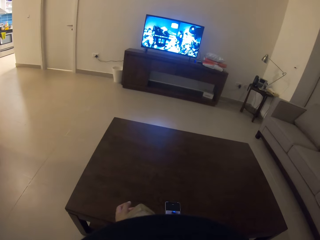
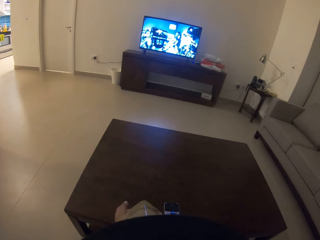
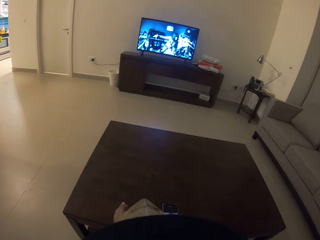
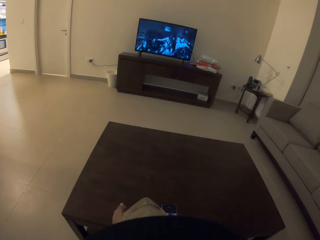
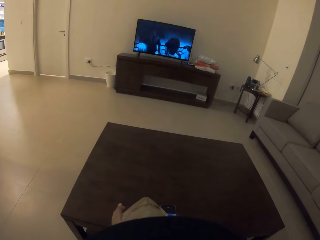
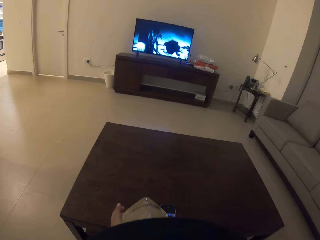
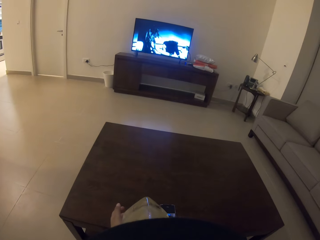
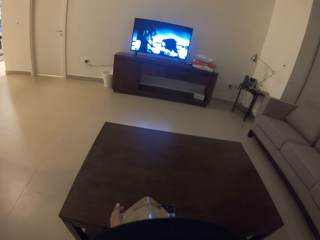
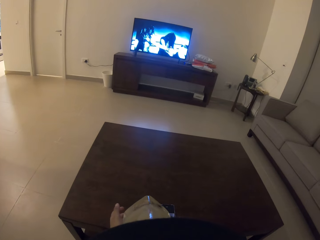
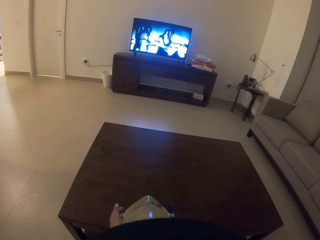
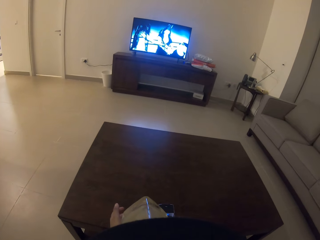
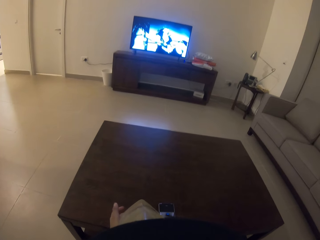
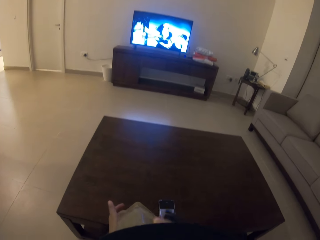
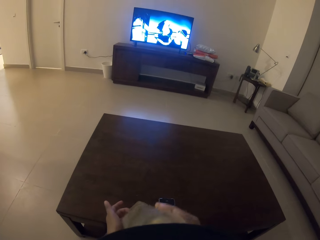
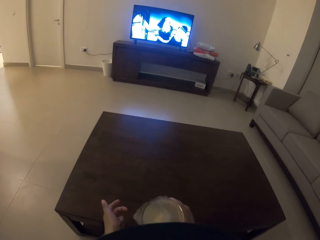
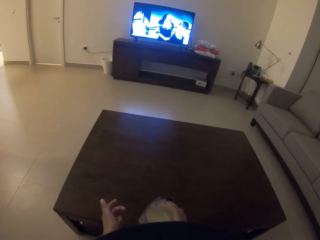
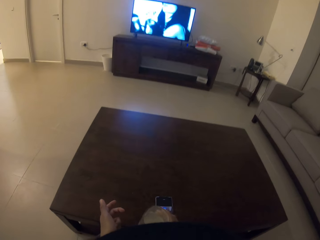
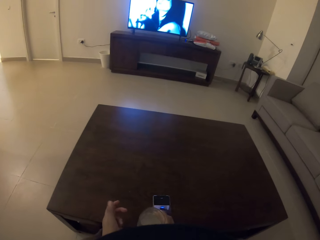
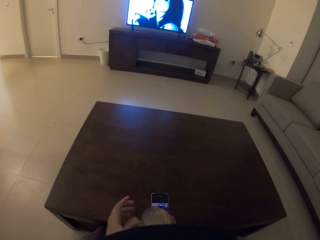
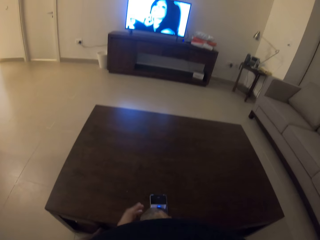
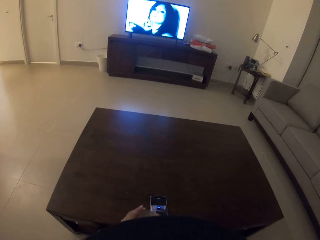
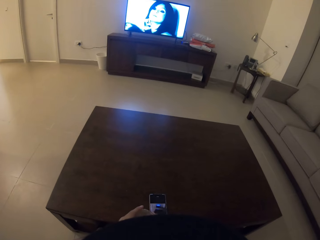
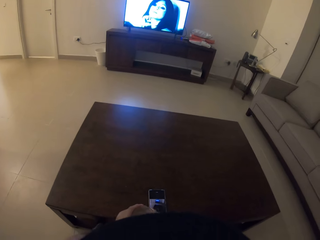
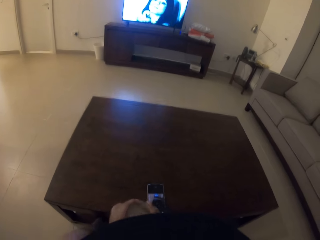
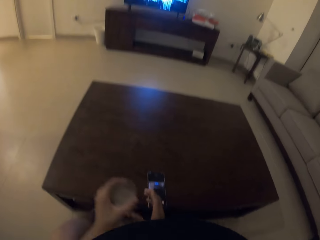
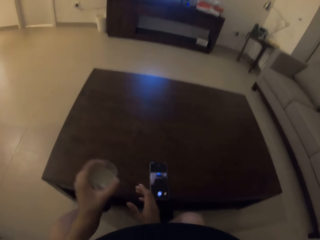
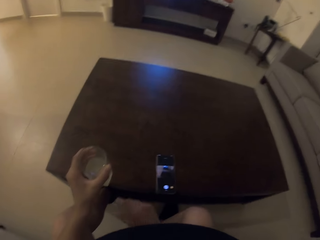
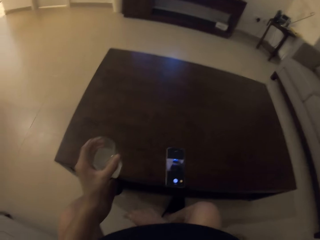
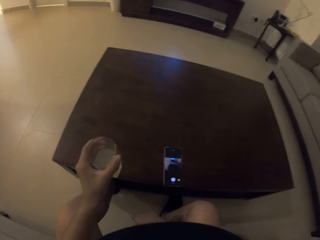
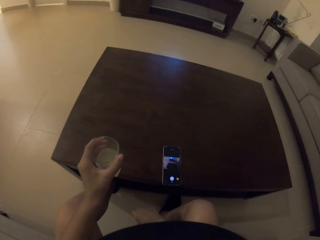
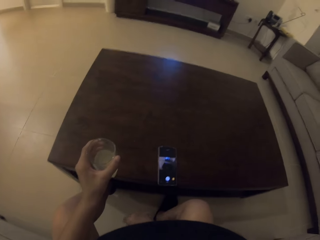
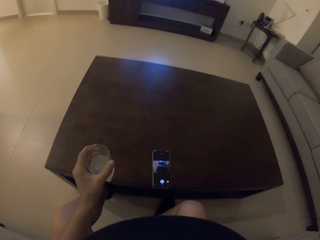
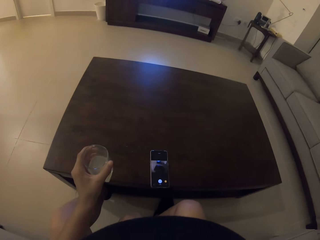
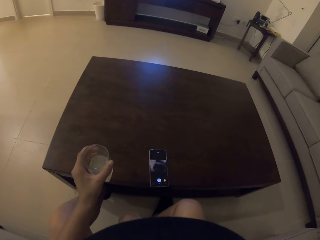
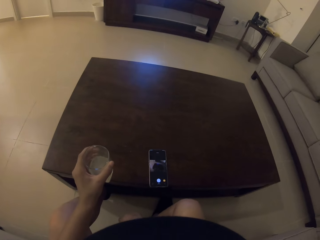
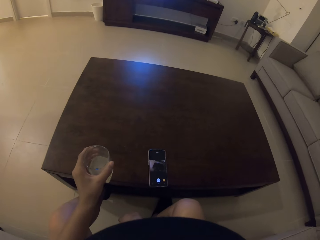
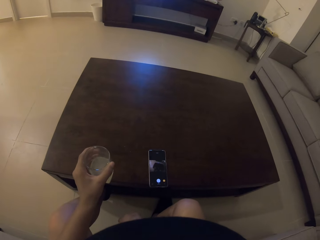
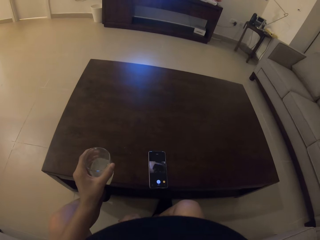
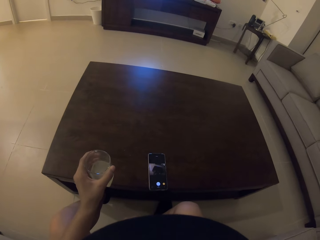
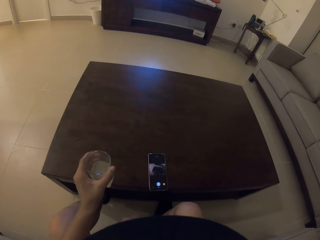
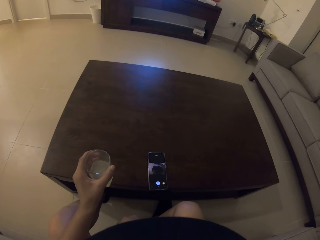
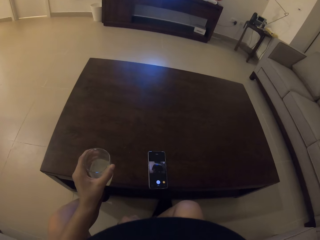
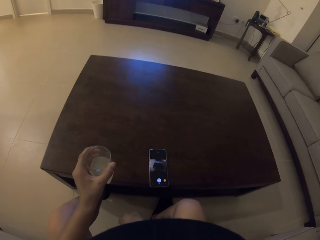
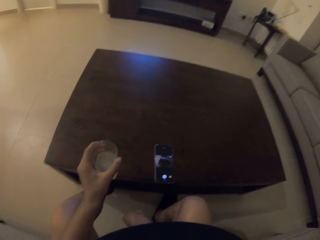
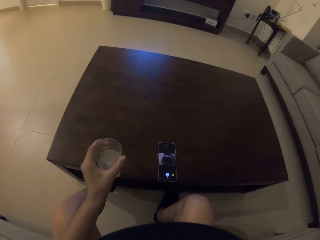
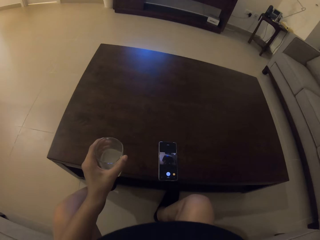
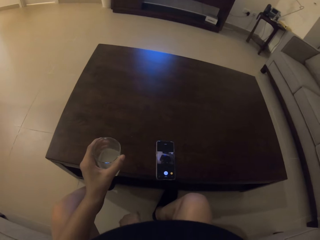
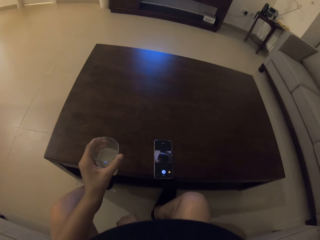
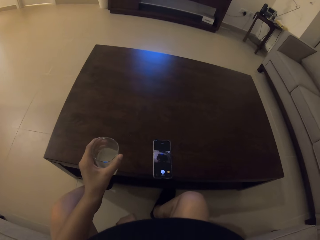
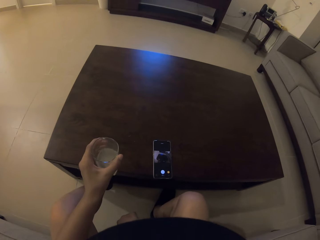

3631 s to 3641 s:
The camera wearer watches the television. She drinks from the glass. She watches the television. She moves the glass to the left hand. She holds the glass of lemon juice with her left hand. She stares at the mobile phone.

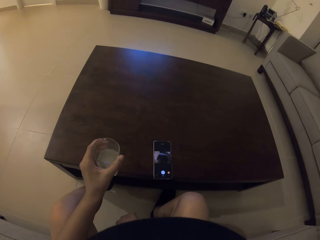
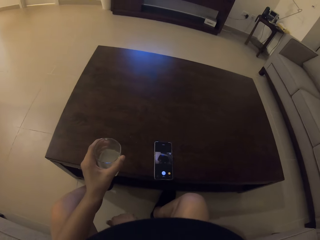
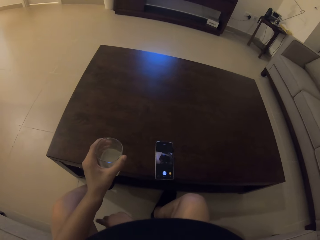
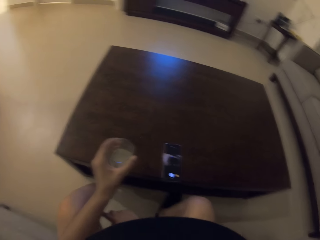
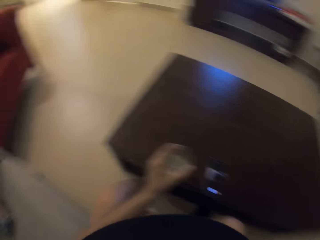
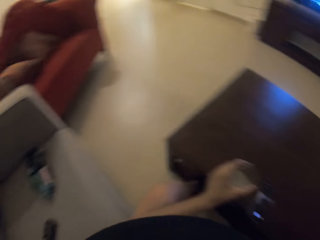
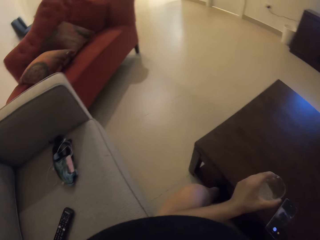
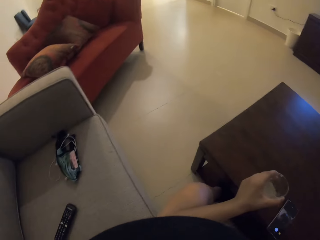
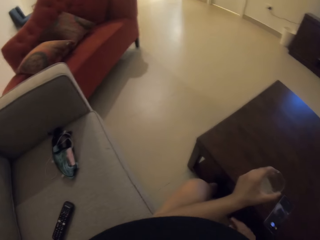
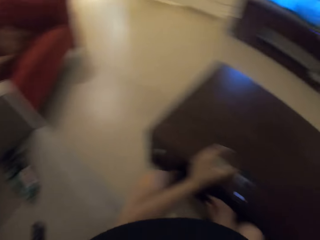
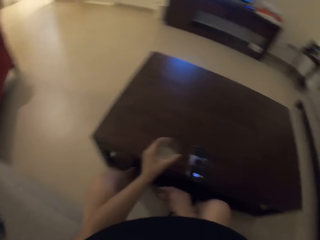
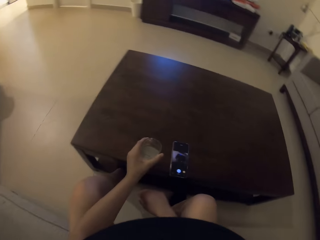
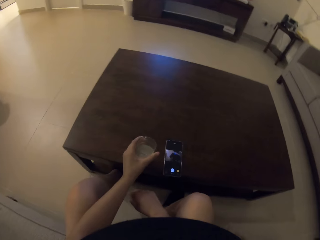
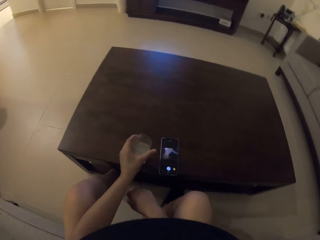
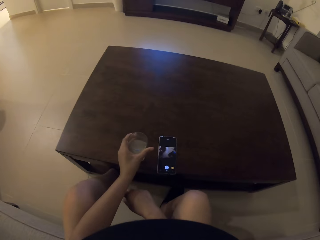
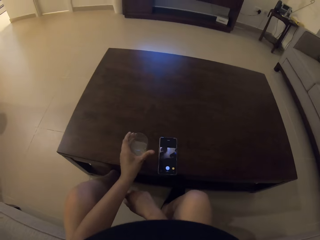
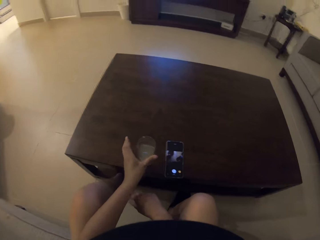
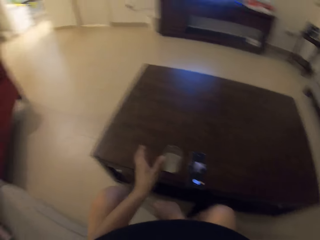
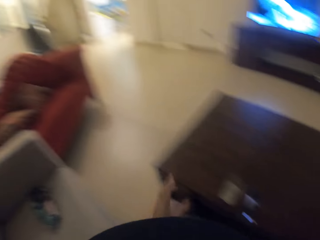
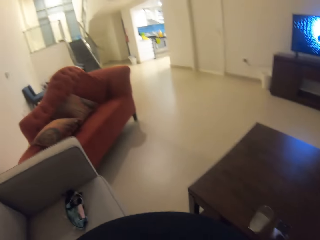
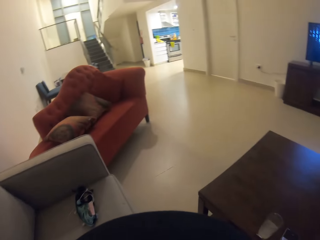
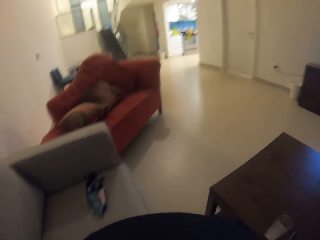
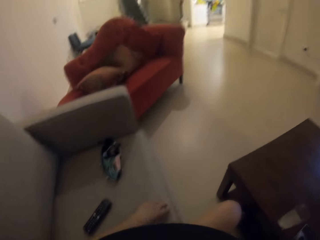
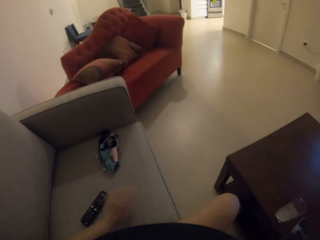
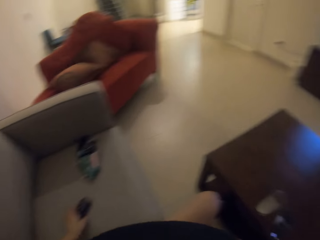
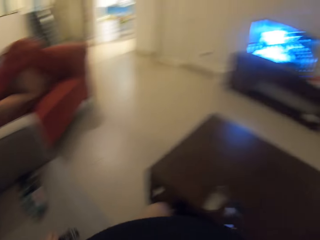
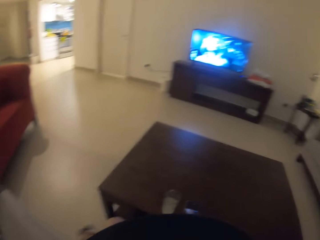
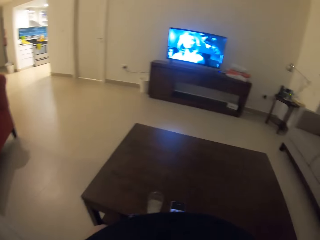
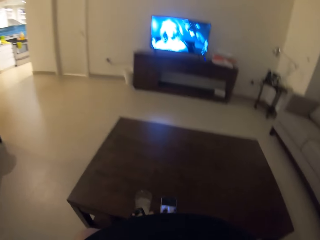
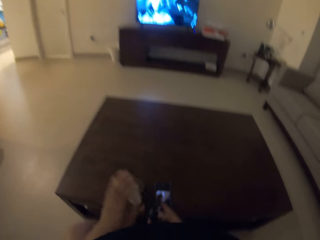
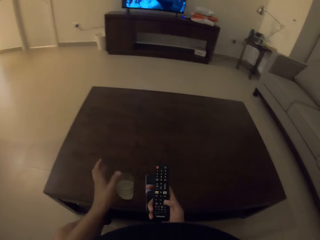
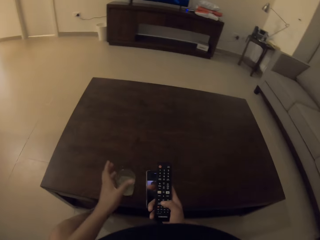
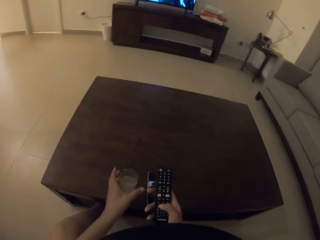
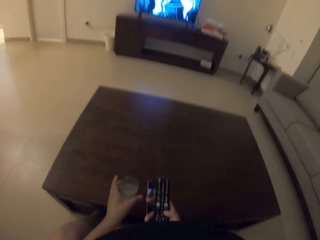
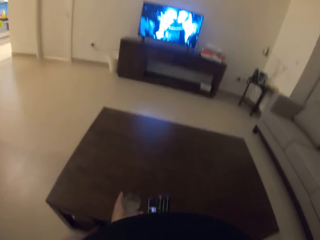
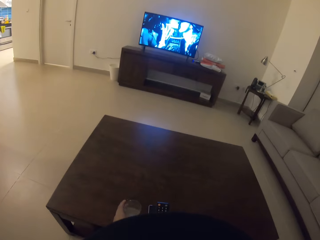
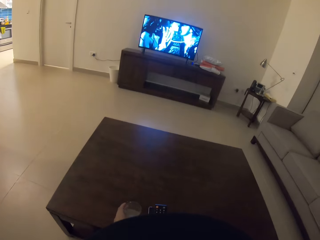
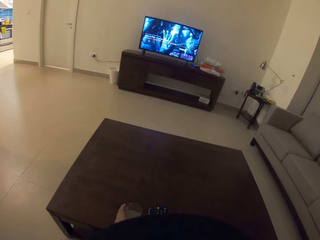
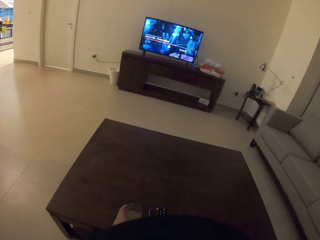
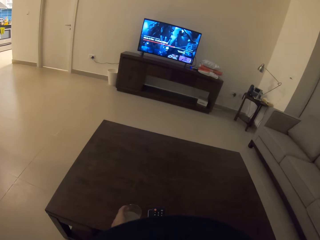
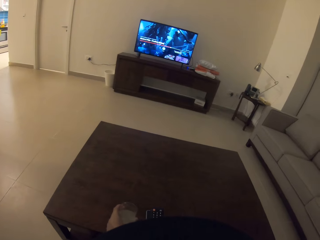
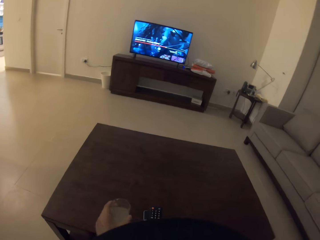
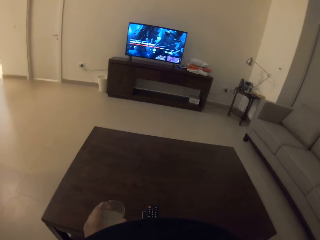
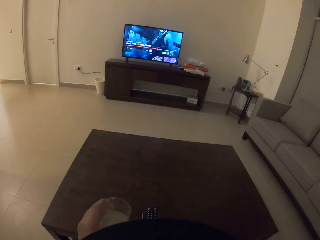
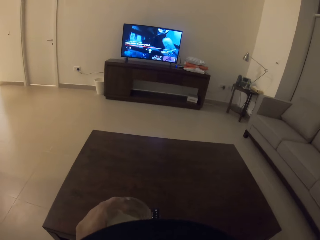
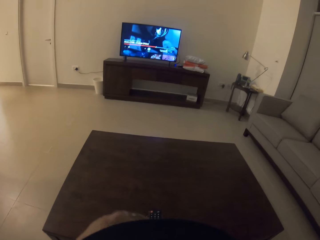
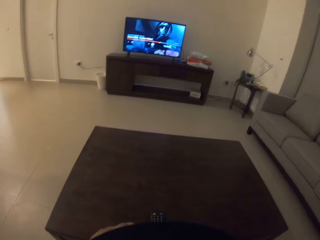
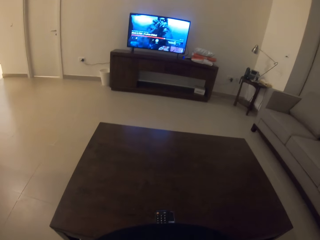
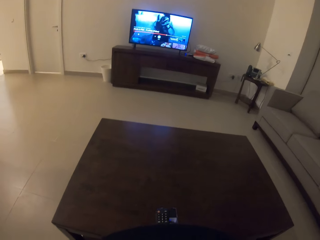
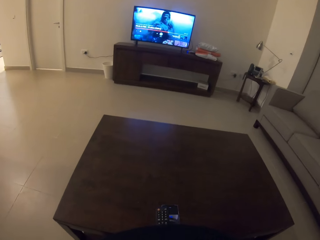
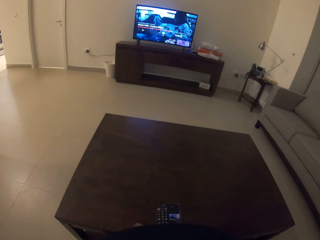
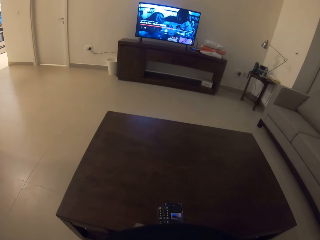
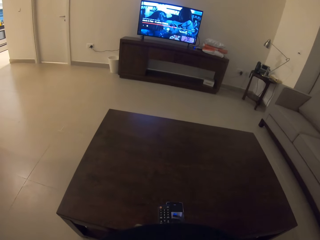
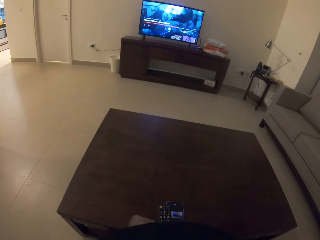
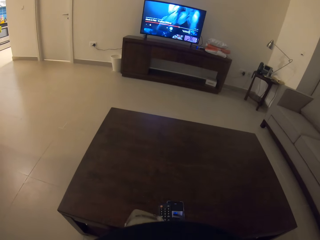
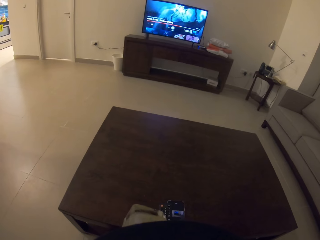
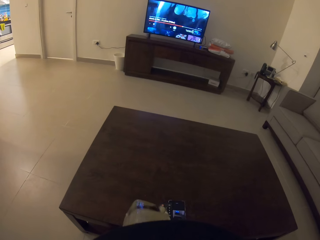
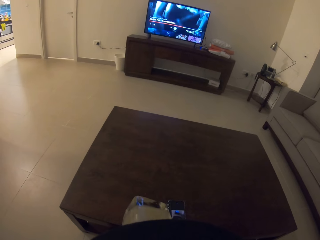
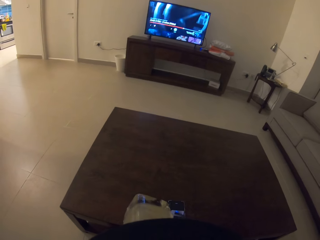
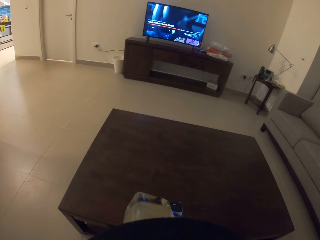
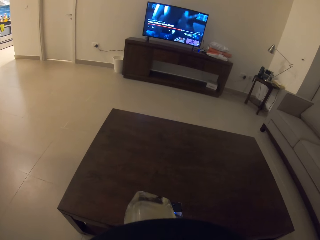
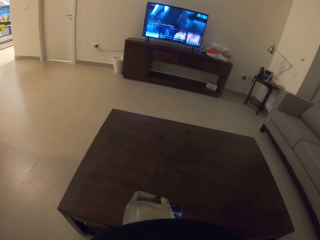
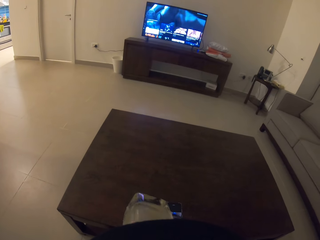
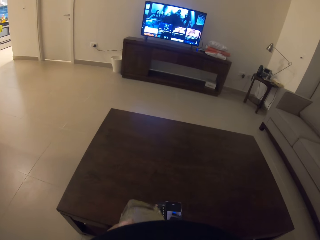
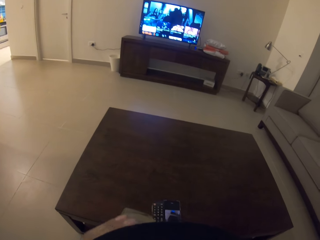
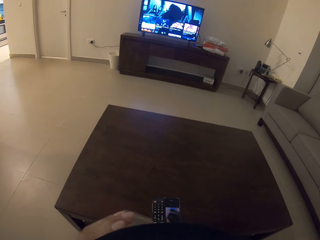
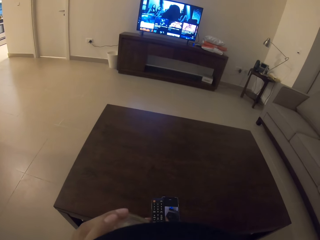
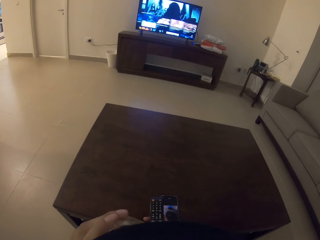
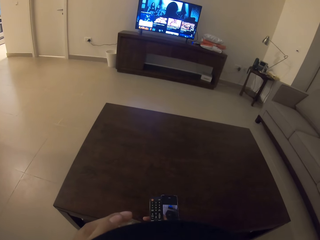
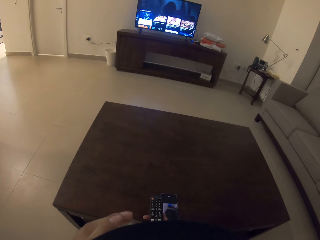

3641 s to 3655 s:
The camera wearer glances to the left. They stare at the couch. They stare at the television. They place the glass of lemon juice on the table. They turn to the left. They pick up a remote control from the seat with the left hand. They move the remote to the right hand. They operate the television. They use the remote. They pick up the glass of lemon juice from the table with the left hand. They watch the television. They drink from the glass.
